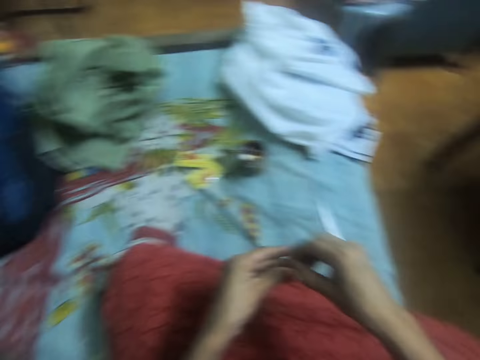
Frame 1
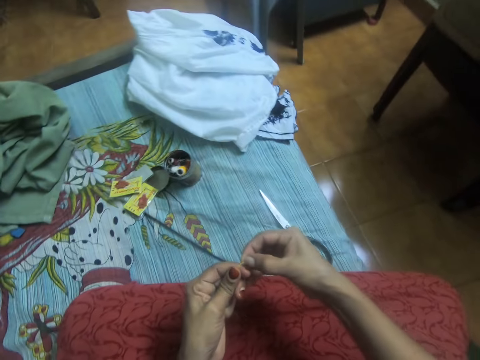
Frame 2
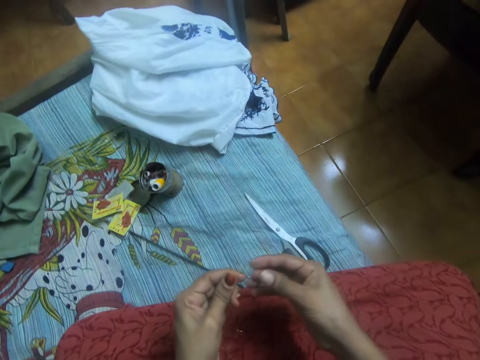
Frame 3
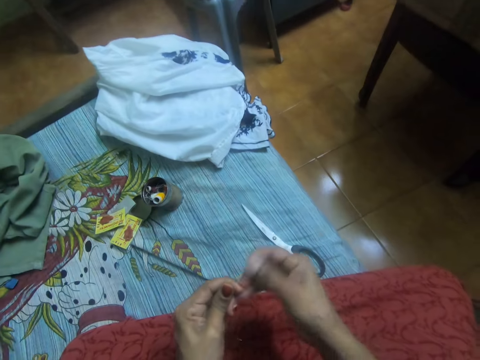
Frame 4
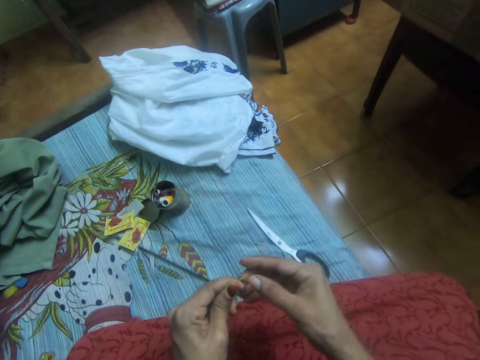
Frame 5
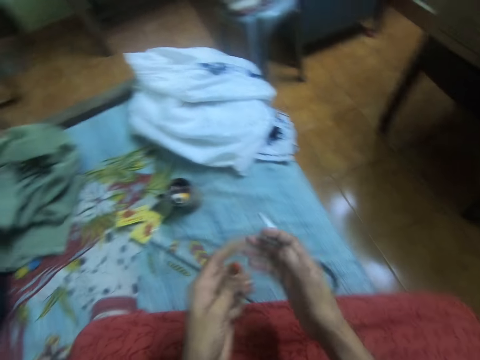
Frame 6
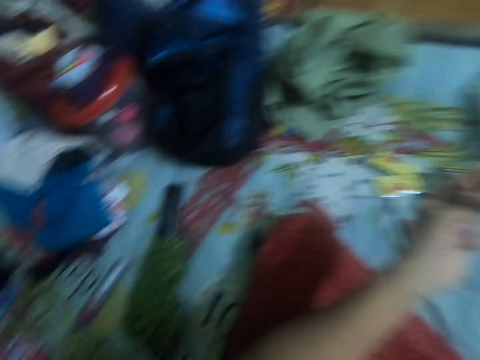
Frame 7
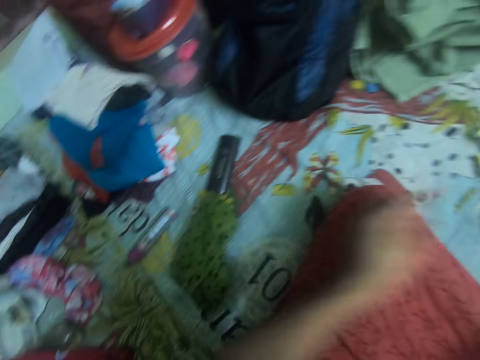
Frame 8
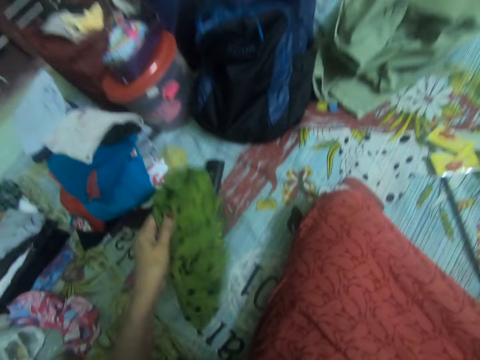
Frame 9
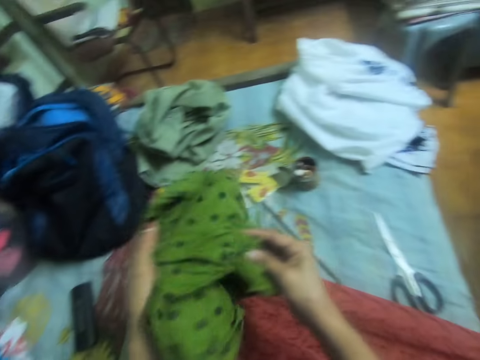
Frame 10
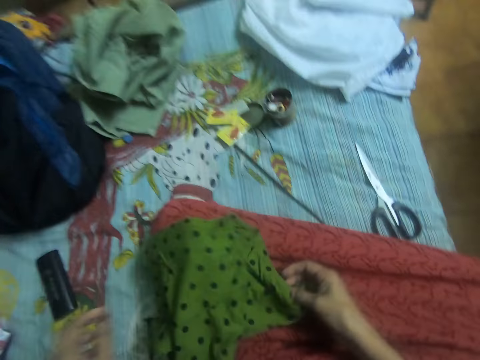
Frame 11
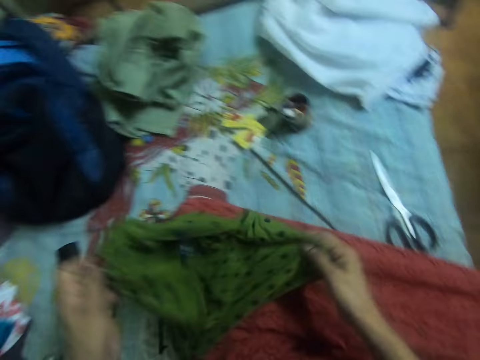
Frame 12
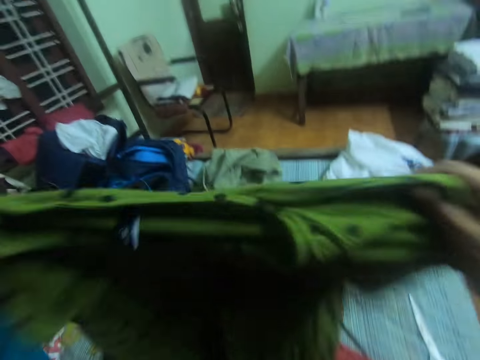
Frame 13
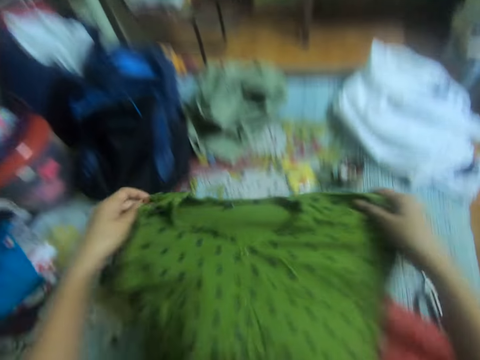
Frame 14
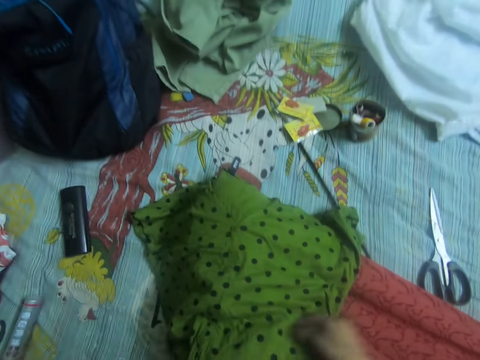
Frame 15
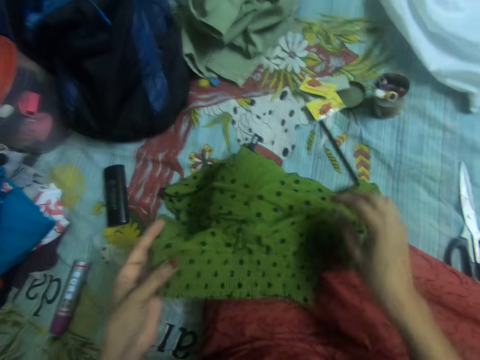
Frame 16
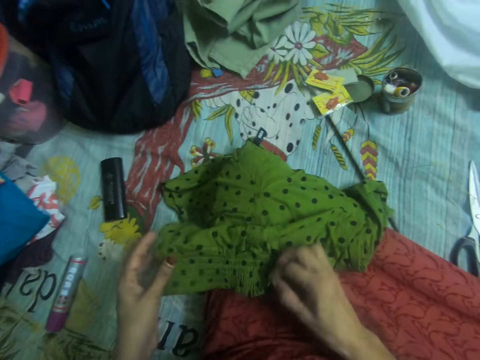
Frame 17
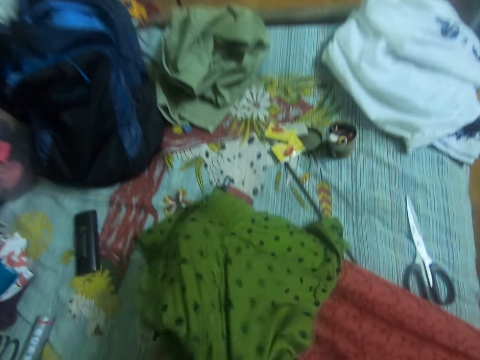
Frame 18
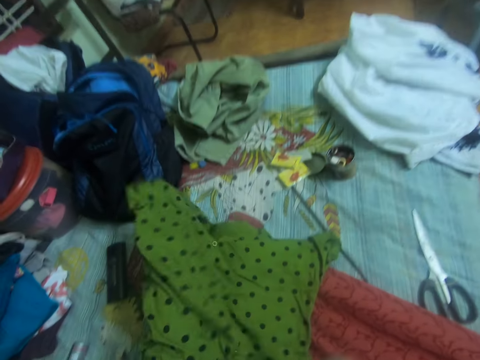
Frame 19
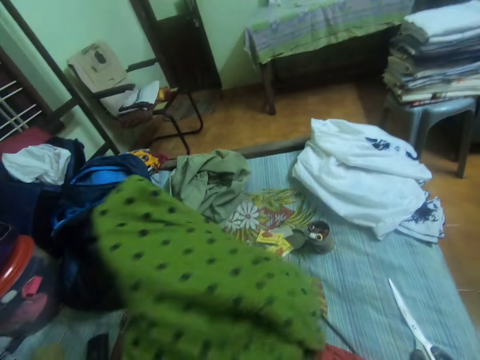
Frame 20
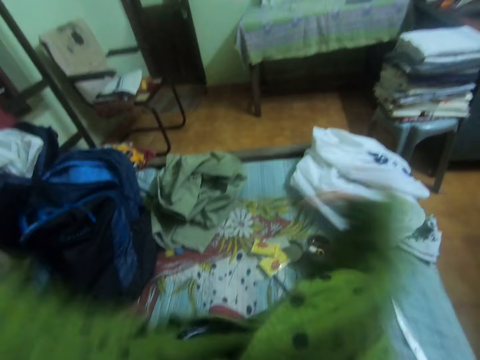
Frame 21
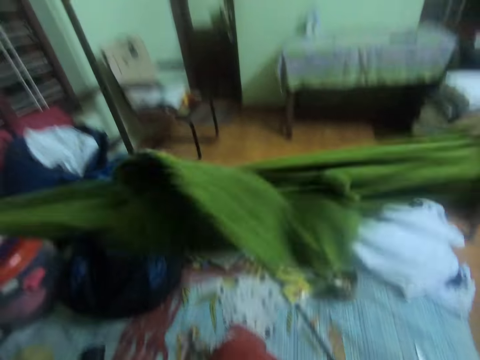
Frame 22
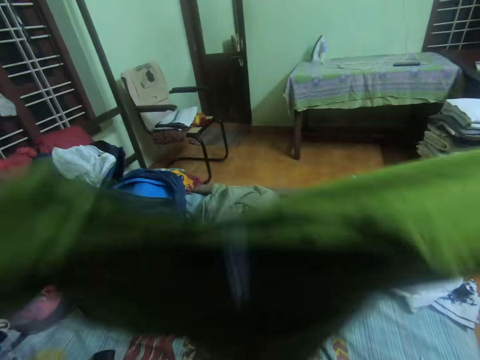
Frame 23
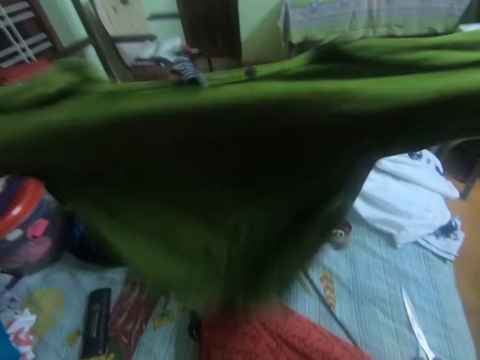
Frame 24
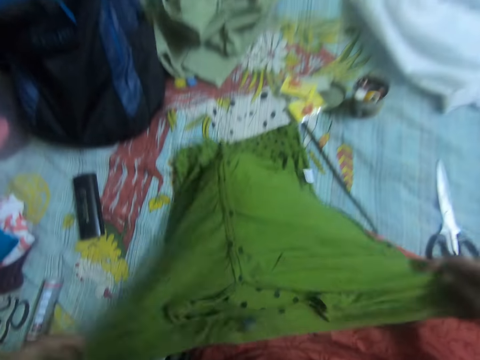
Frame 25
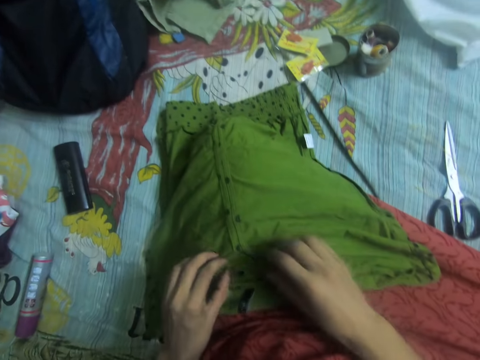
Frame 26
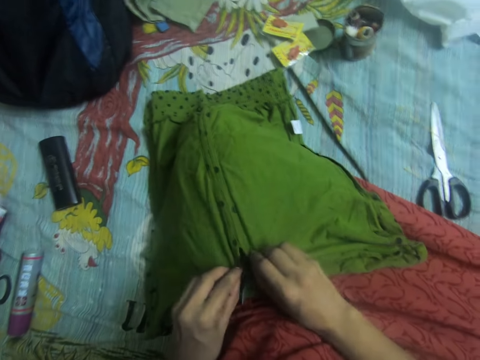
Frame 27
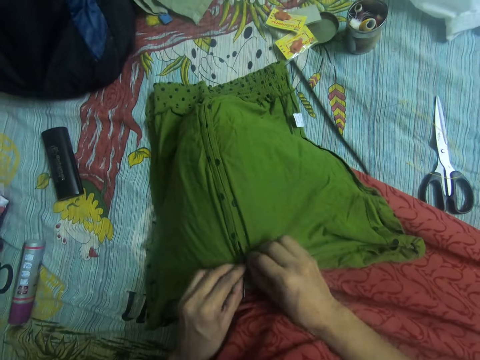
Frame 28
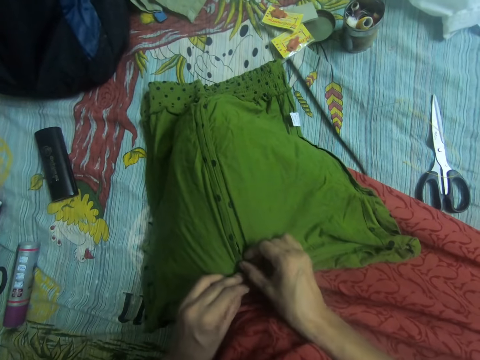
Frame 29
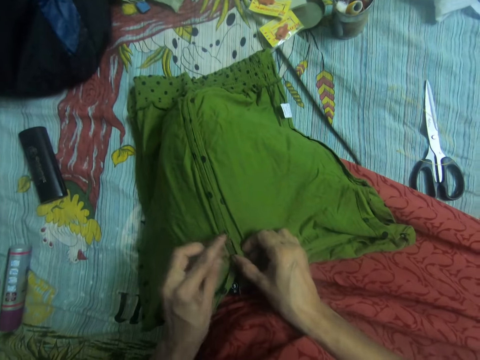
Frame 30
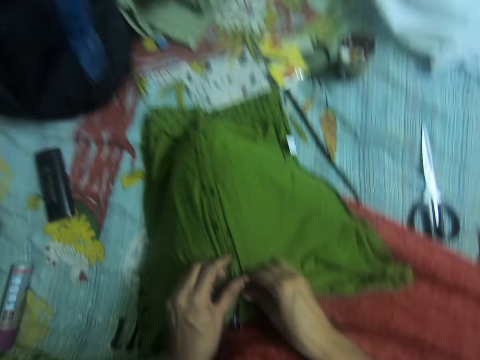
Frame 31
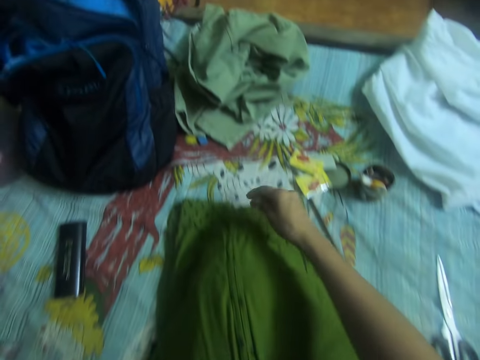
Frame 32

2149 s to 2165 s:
The camera wearer picks a cloth or blouse on the bed with her left hand. She drops the thread and needle in her right hand on the bed. She holds the cloth with both hands. She unfolds the cloth. She turns the cloth inside out. She straightens the blouse. She adjusts the cloth. She buttons the blouse.

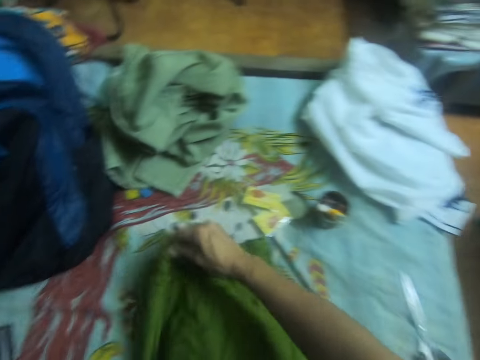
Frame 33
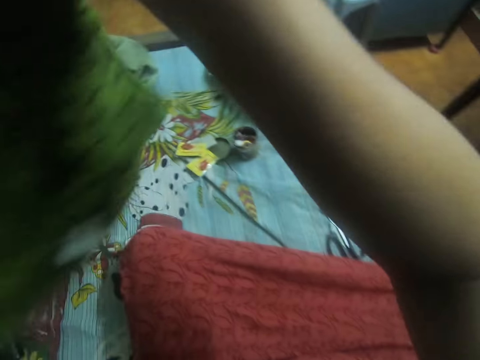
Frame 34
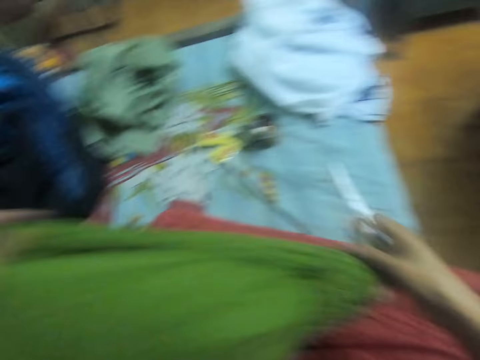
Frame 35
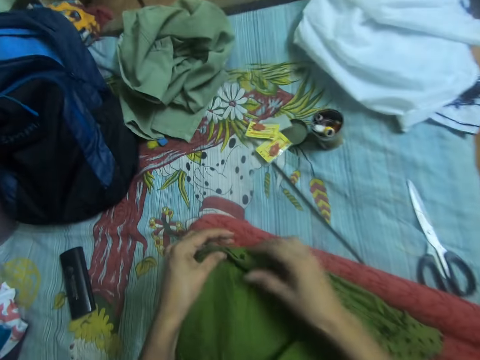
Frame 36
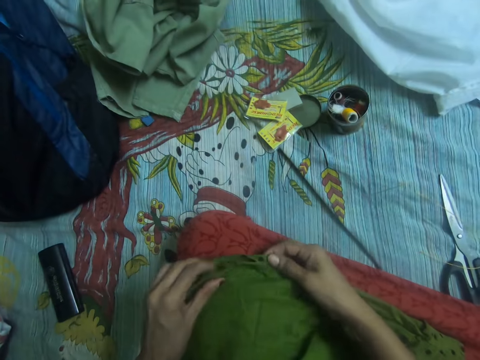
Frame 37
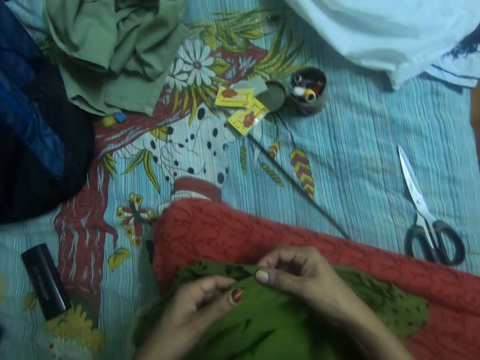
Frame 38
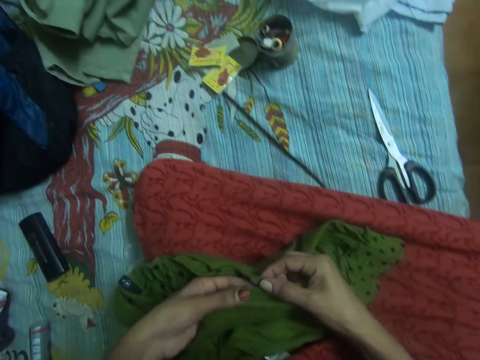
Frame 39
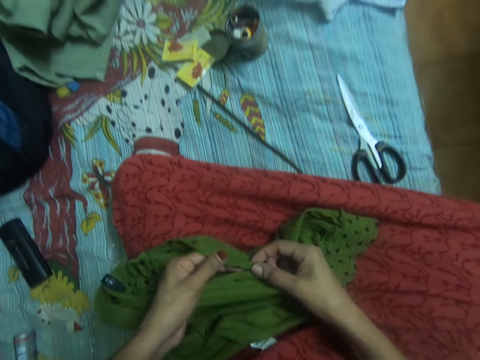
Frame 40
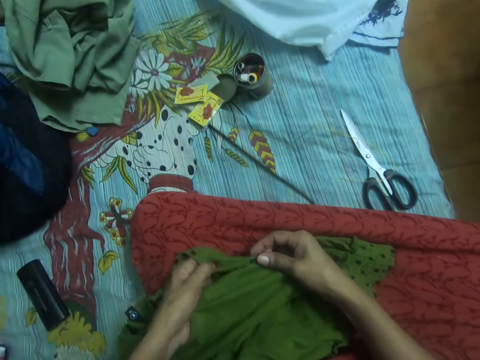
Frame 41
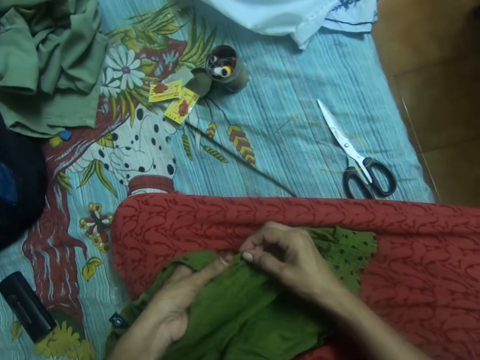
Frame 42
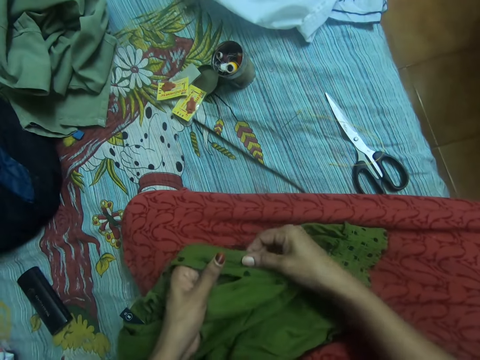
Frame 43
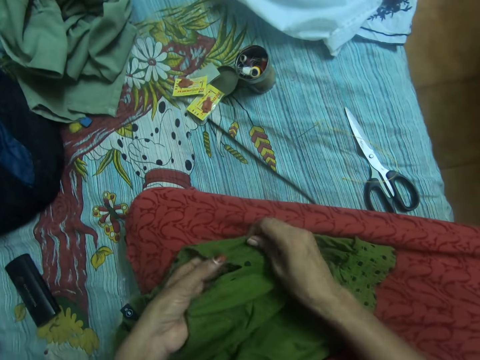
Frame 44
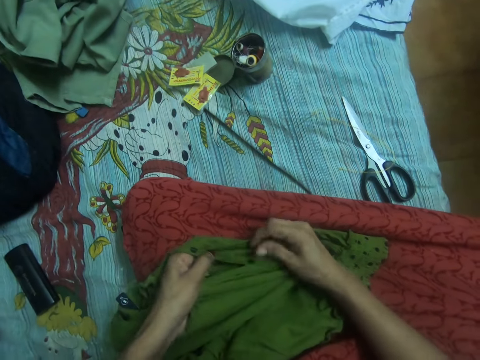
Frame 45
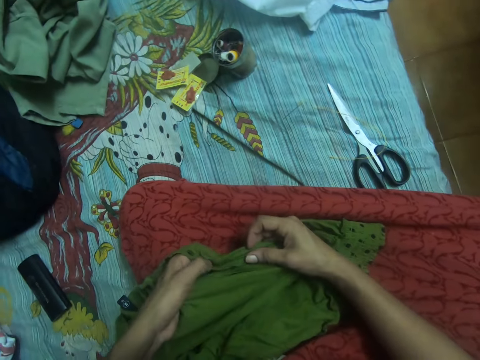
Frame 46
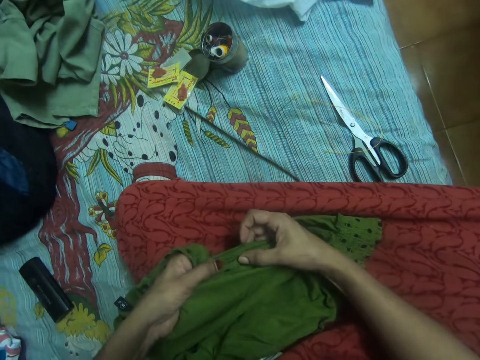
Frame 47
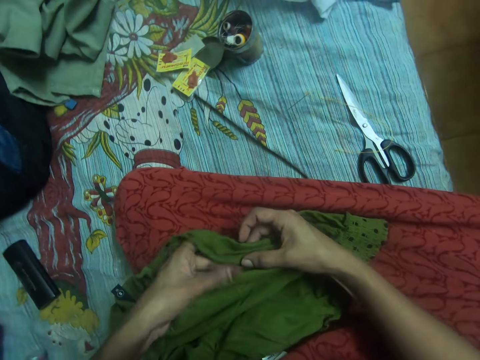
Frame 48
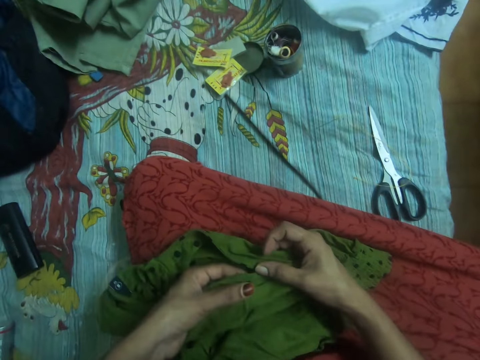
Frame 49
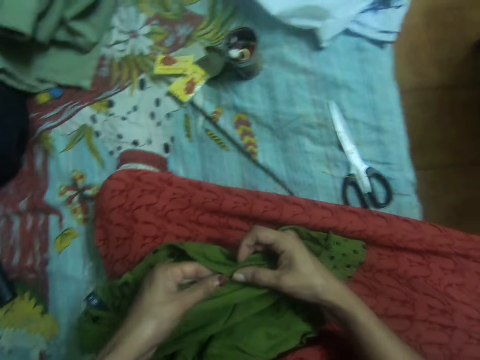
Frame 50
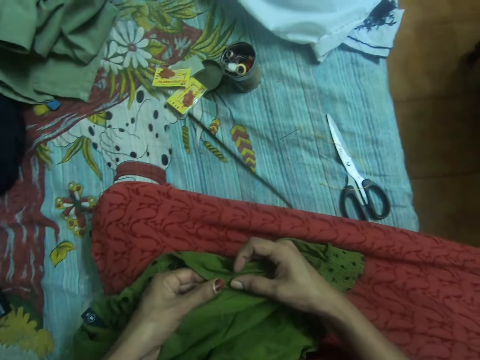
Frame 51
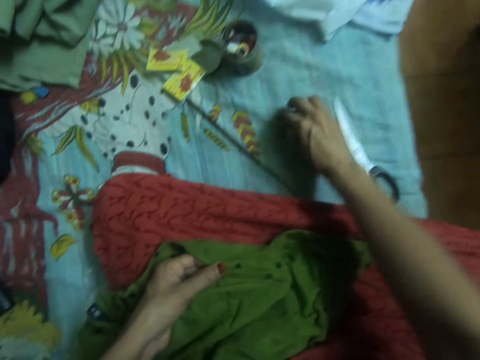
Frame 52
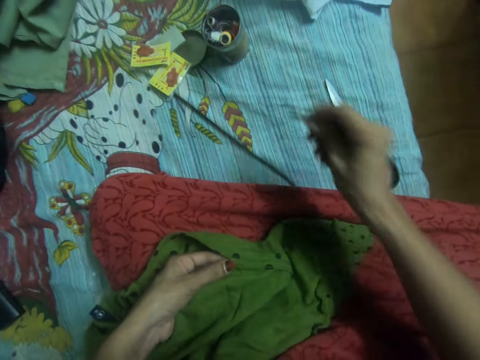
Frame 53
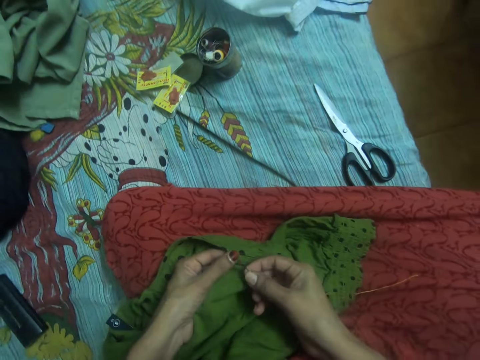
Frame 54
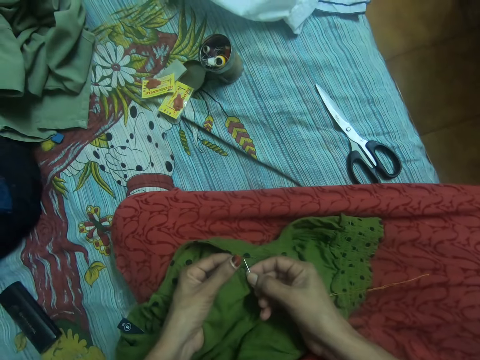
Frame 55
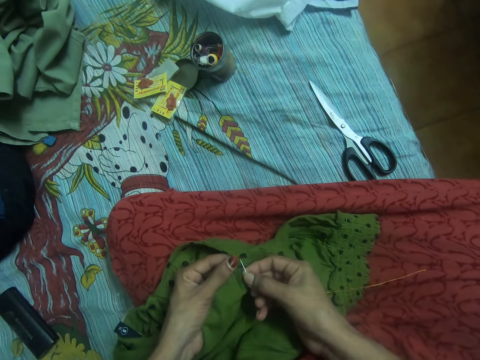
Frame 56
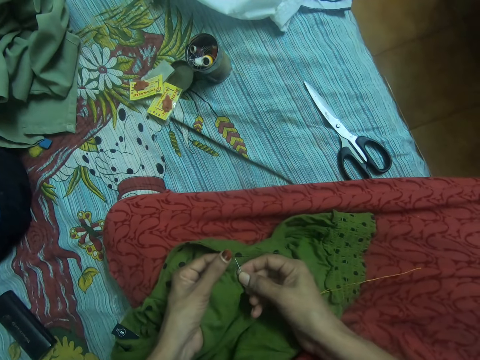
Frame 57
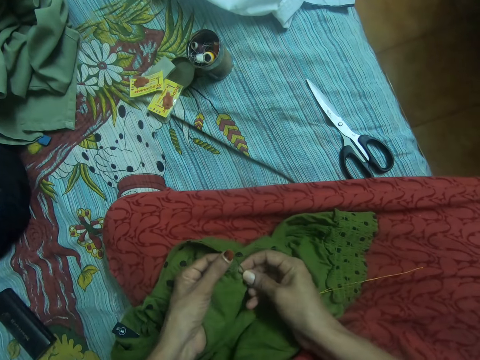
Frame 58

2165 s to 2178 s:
The camera wearer flips the cloth on her lap. She straightens the blouse. She adjusts the cloth. She picks the needle on the bed with her right hand. She inserts the needle in her right hand in the cloth.
